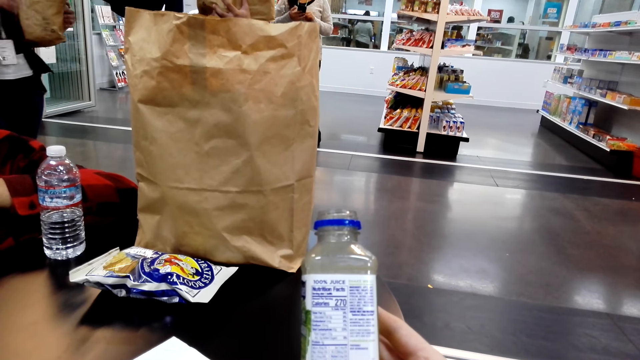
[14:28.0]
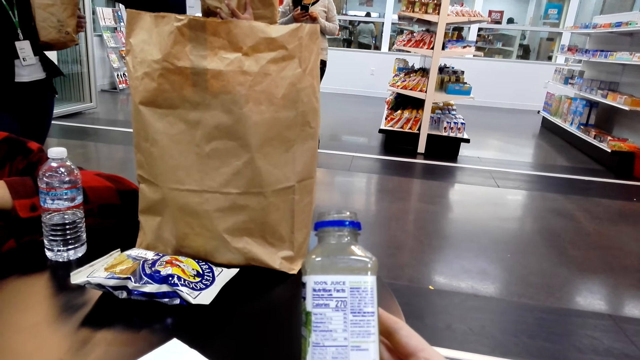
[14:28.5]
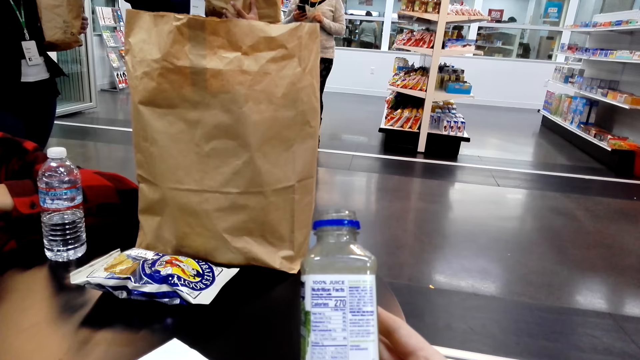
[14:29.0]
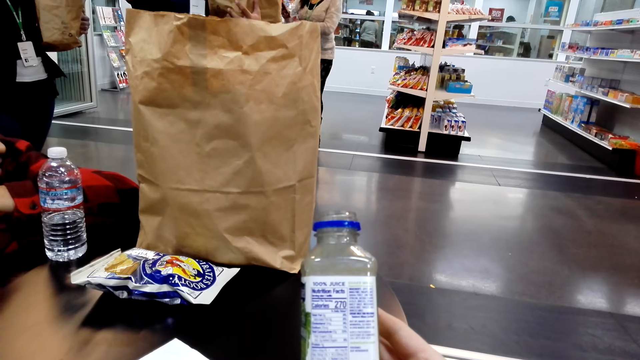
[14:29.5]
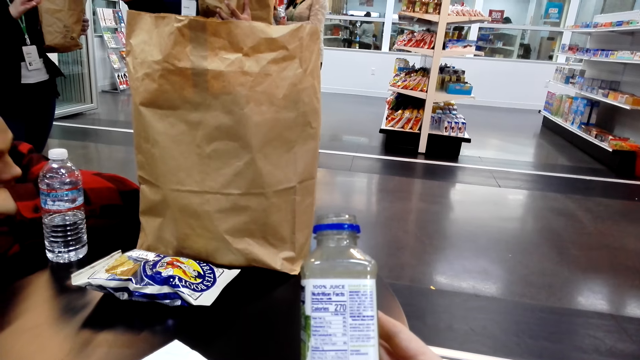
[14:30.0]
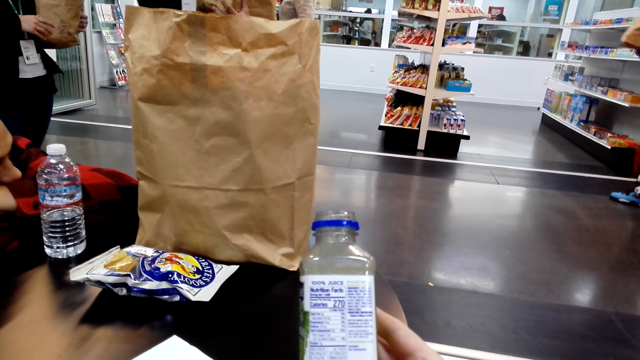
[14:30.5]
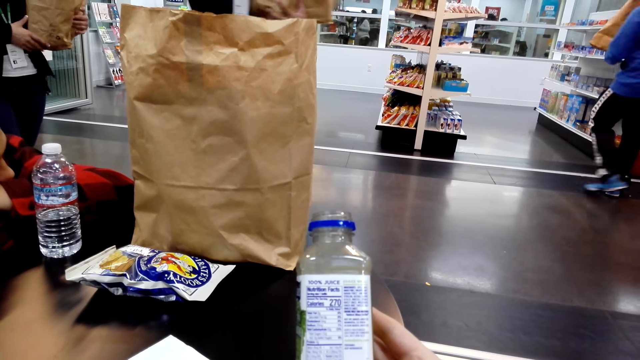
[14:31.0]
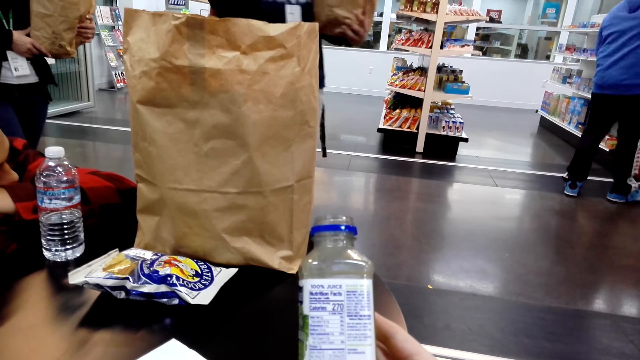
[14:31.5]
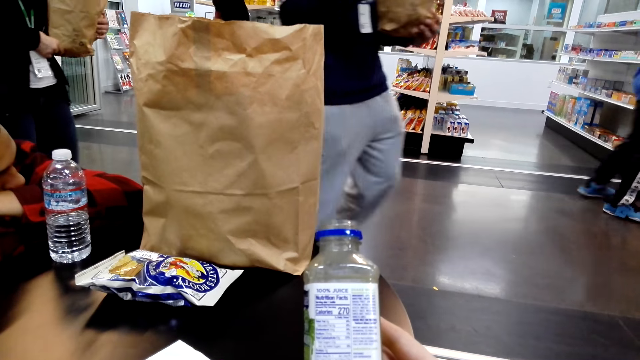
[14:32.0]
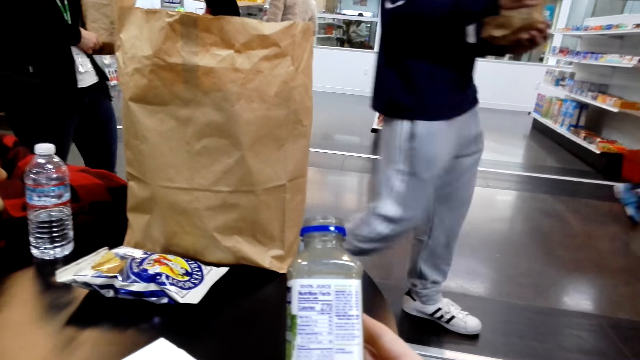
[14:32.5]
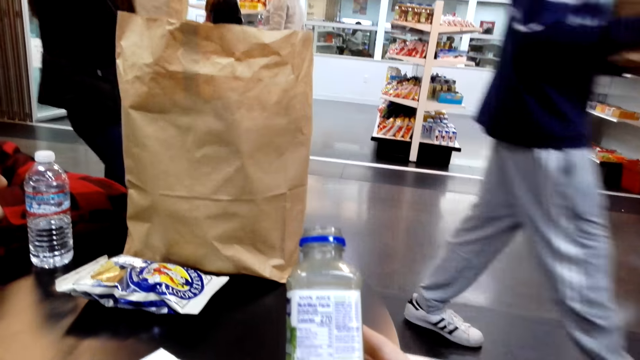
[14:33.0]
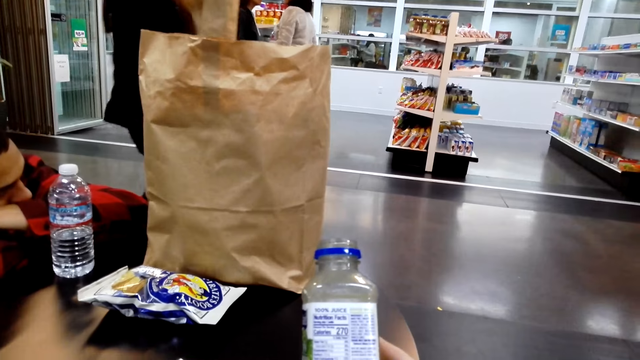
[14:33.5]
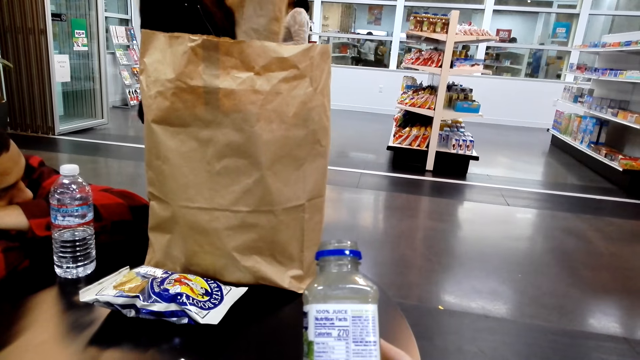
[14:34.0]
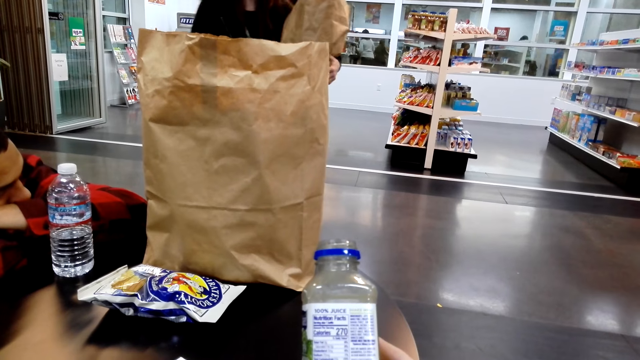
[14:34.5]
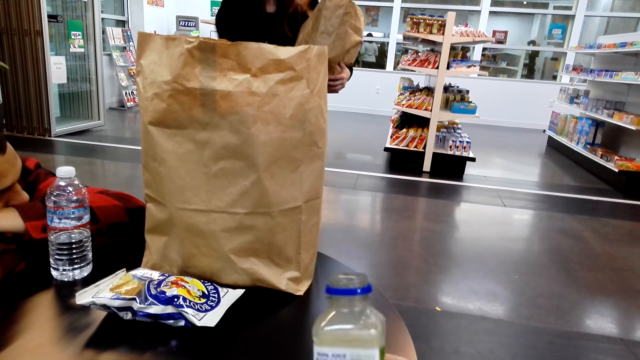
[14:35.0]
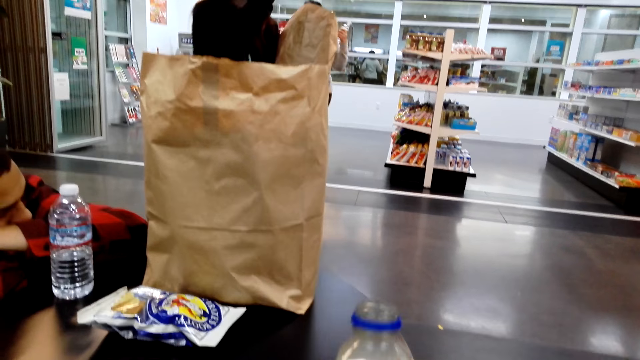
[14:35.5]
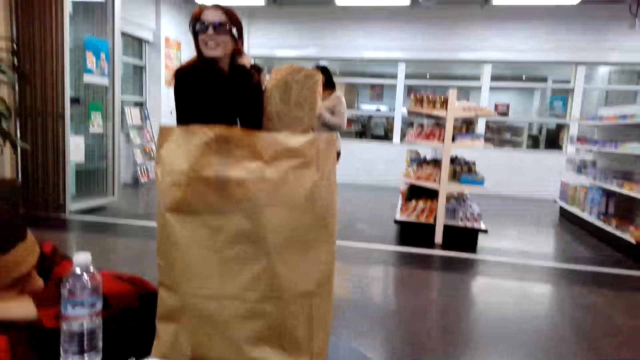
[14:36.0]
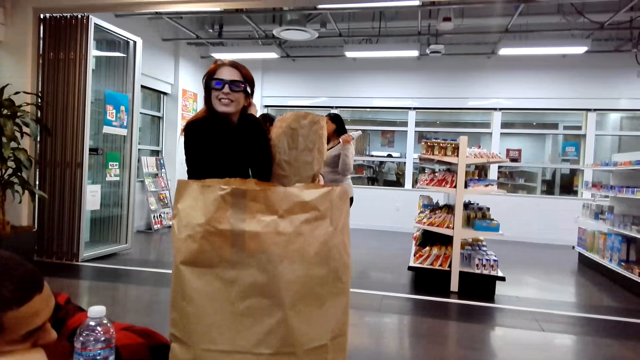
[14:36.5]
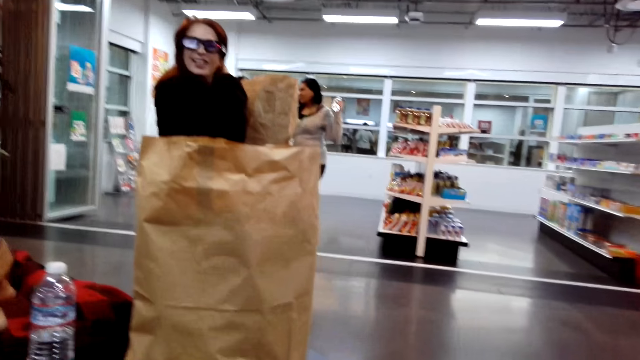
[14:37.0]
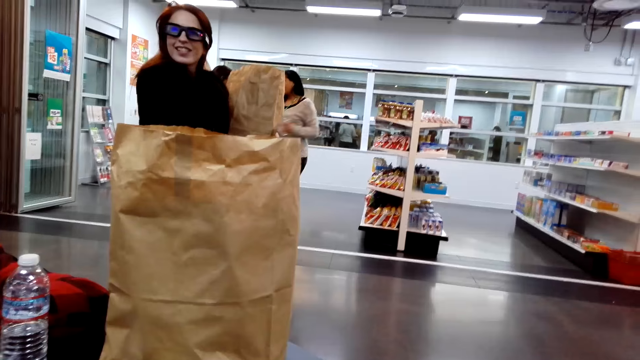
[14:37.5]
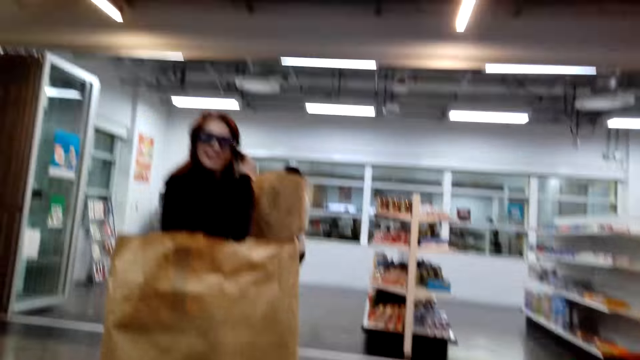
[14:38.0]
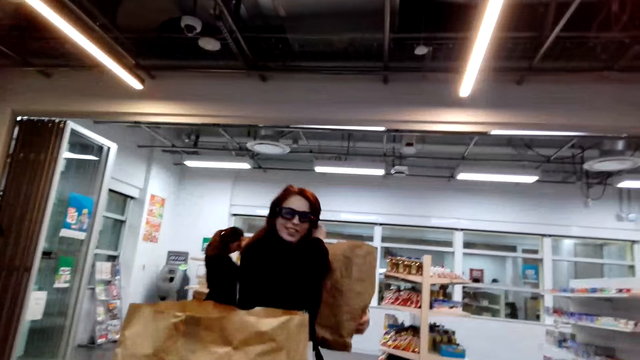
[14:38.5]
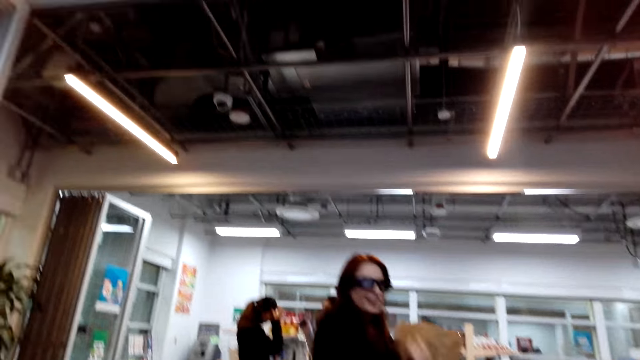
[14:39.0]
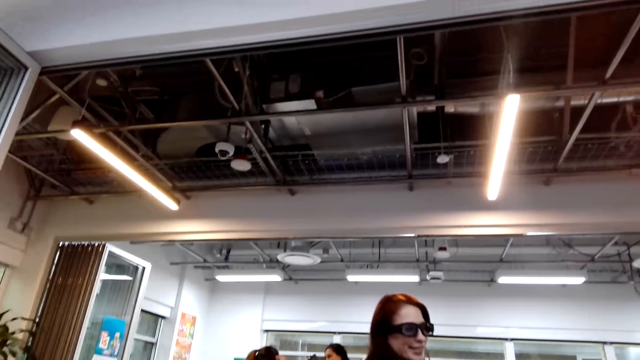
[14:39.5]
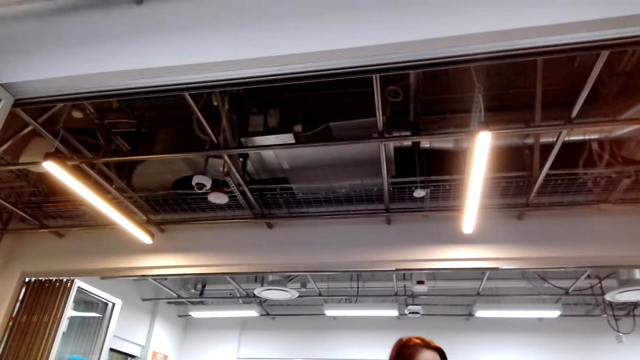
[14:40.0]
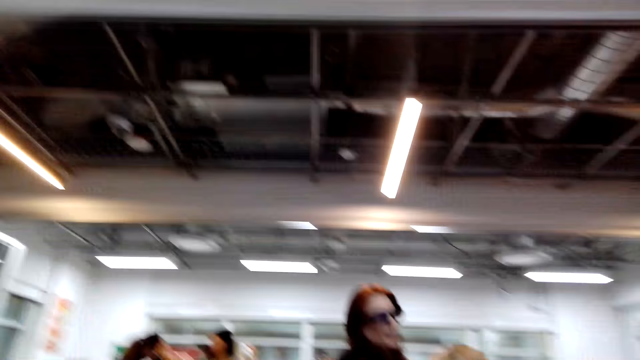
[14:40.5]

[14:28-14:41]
The camera wearer looks around the shop.

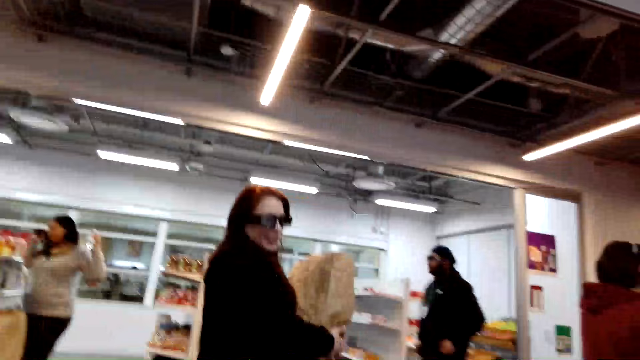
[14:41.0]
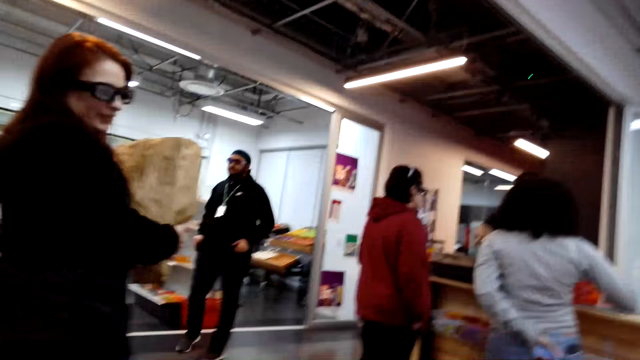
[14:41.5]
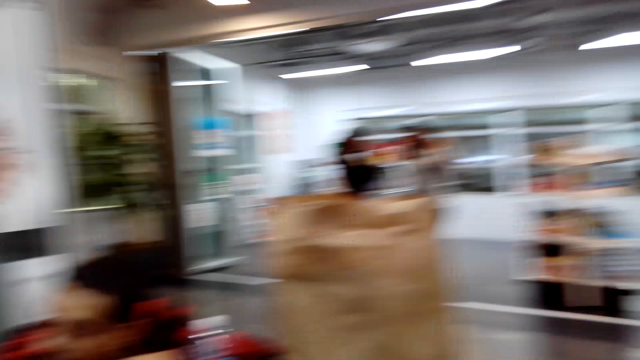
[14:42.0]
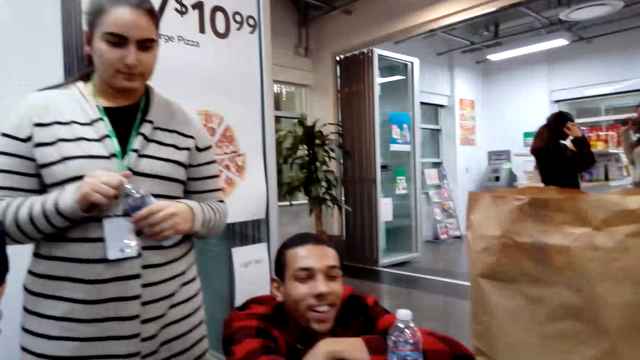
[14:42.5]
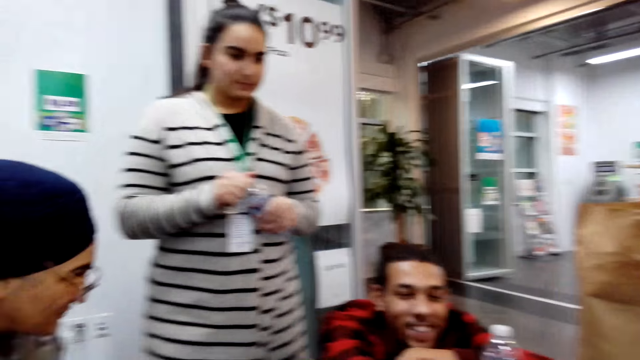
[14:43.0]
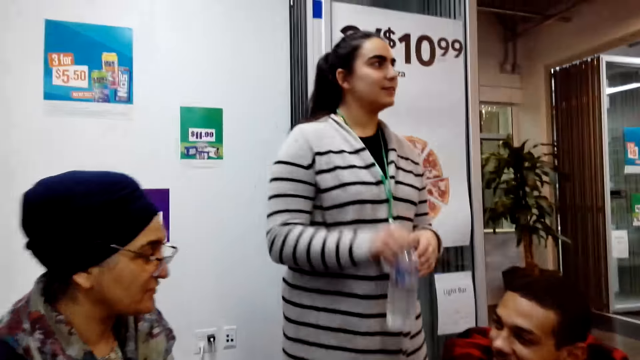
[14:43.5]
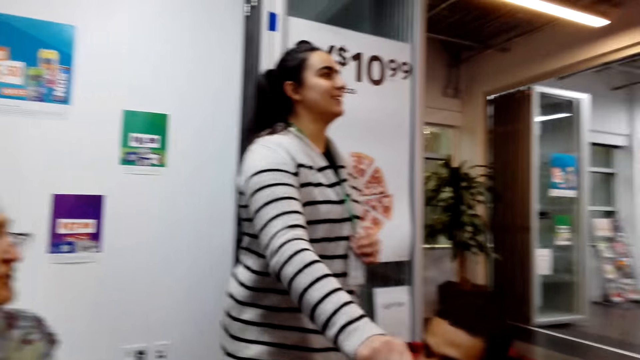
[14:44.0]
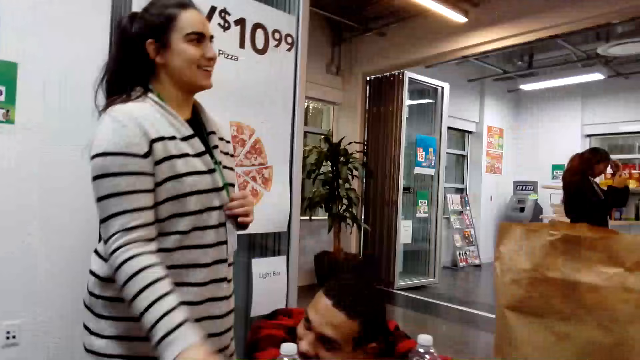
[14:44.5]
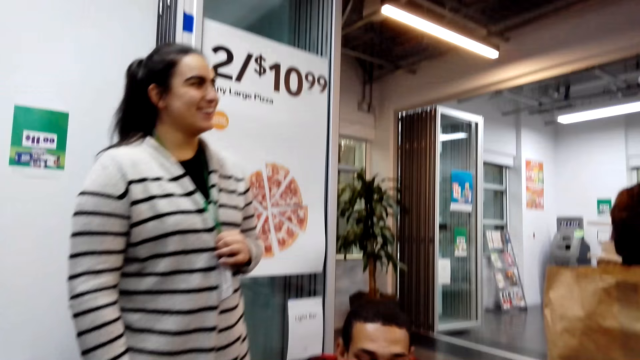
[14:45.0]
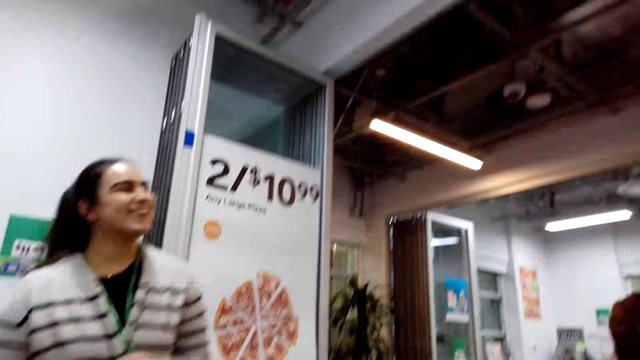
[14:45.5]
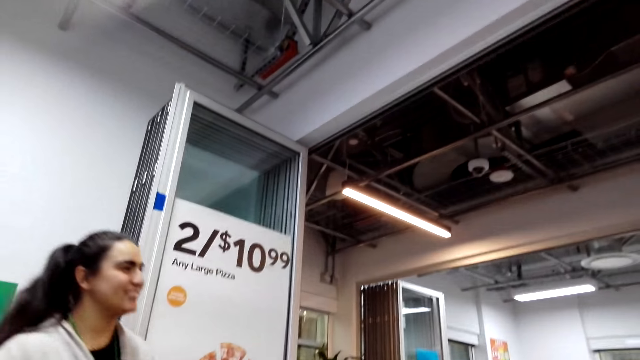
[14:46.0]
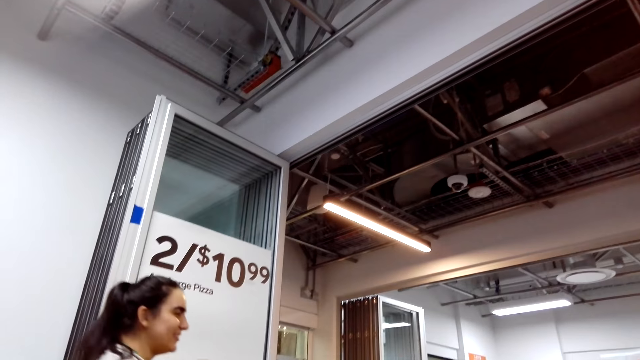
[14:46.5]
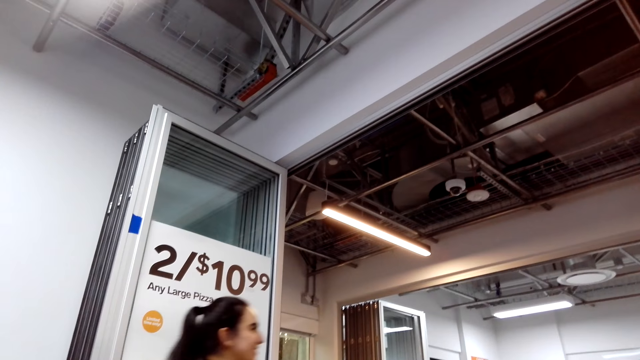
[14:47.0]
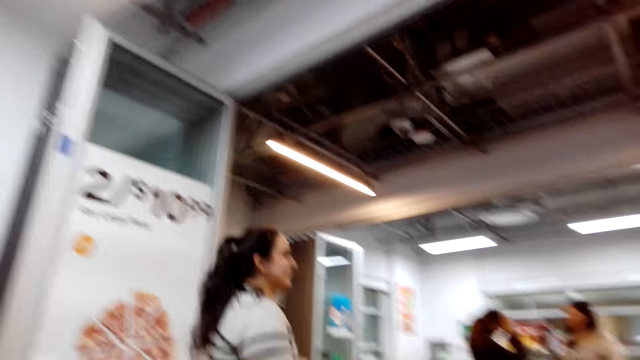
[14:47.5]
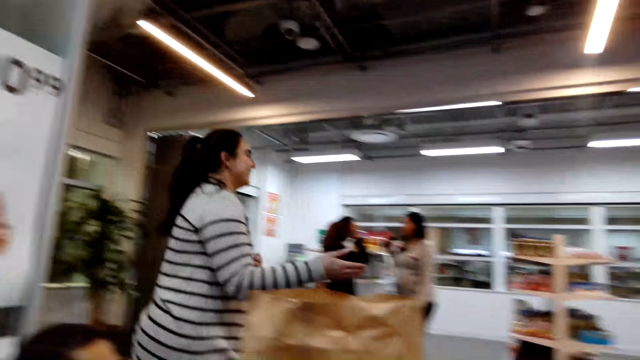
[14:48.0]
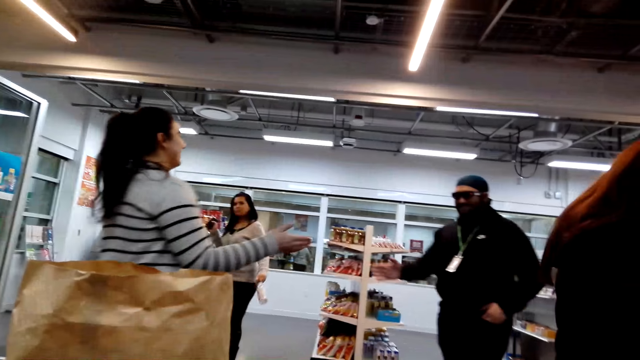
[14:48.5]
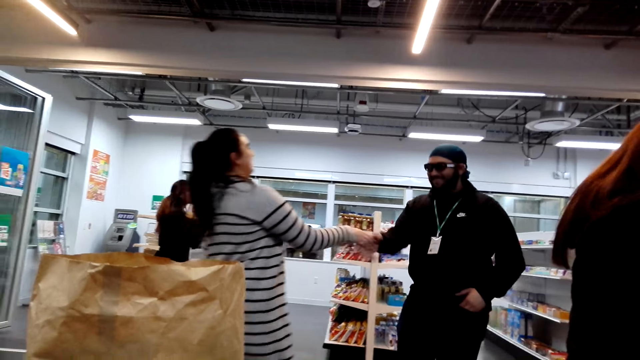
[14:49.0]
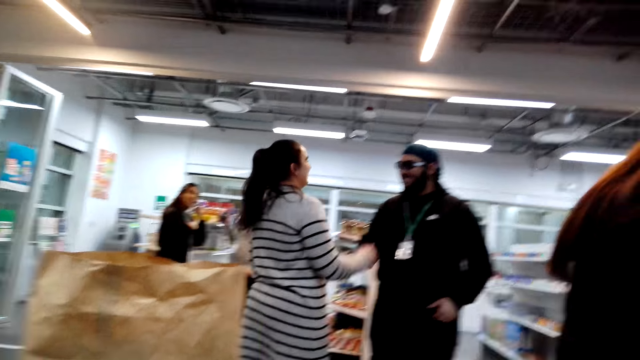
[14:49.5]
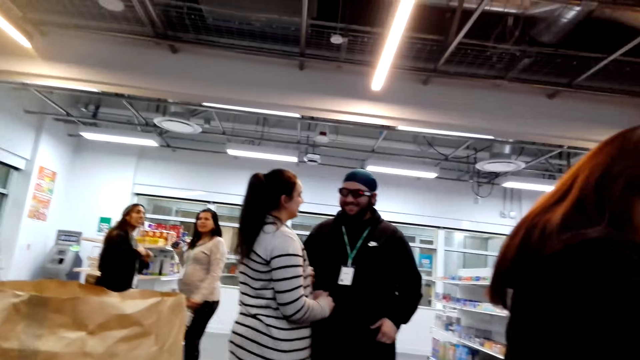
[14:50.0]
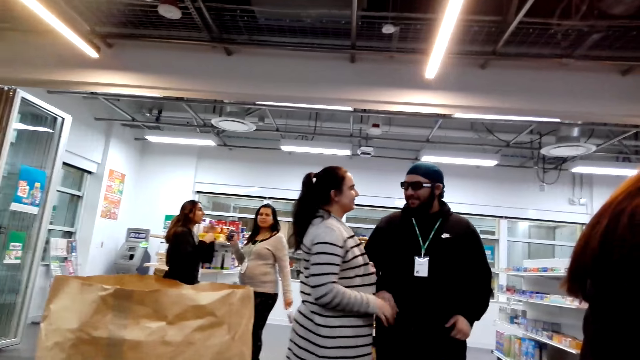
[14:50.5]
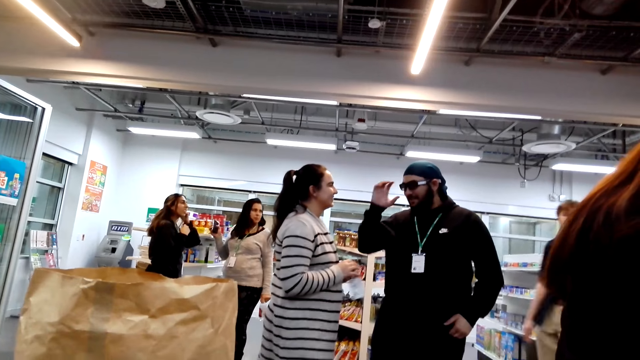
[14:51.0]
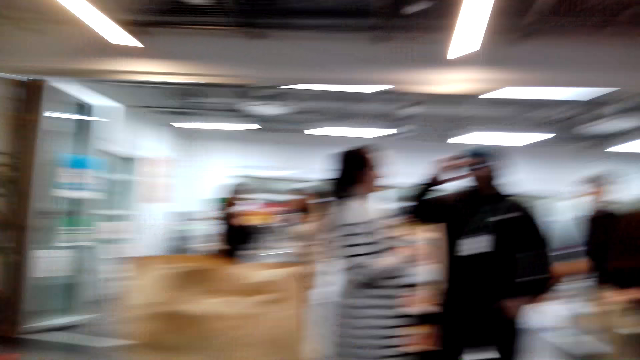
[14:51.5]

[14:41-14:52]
A woman places a bottle on the table. The woman shakes hands with another person.
